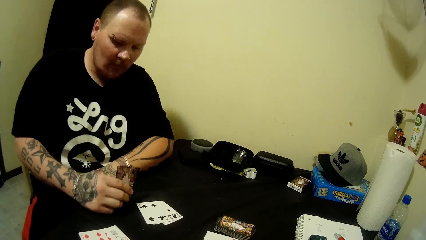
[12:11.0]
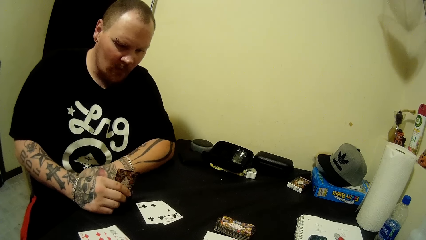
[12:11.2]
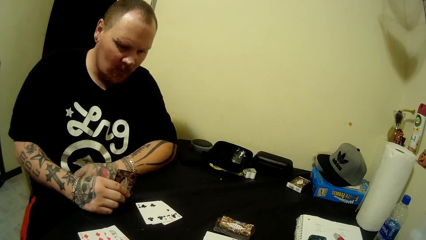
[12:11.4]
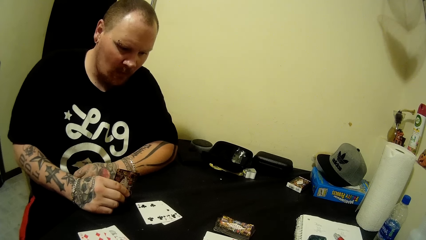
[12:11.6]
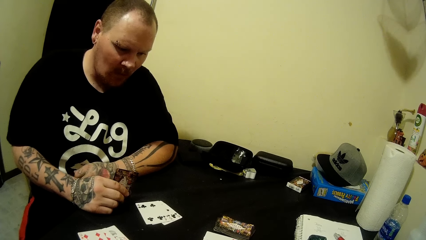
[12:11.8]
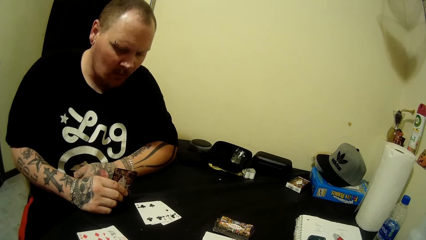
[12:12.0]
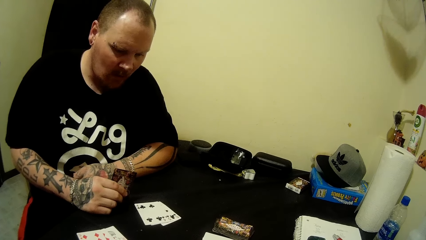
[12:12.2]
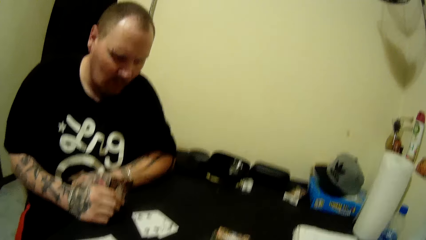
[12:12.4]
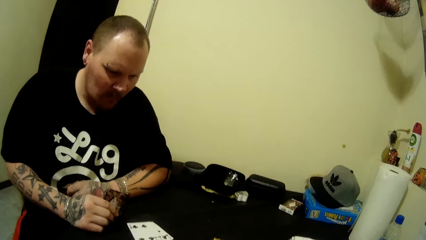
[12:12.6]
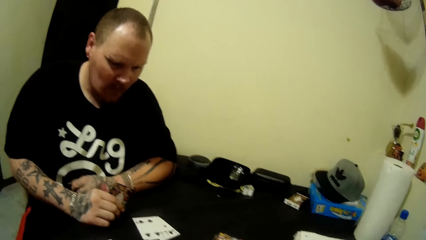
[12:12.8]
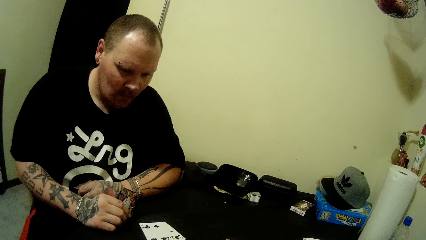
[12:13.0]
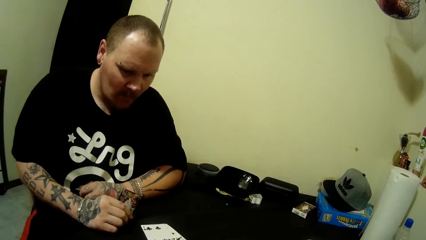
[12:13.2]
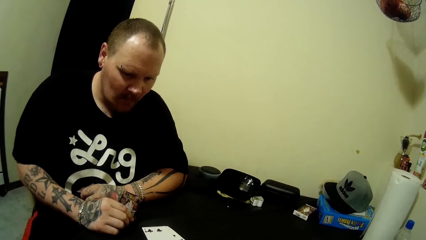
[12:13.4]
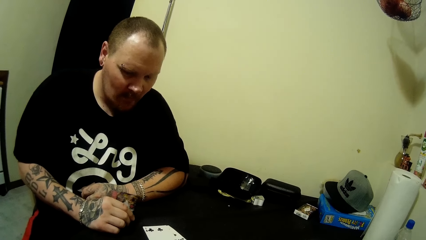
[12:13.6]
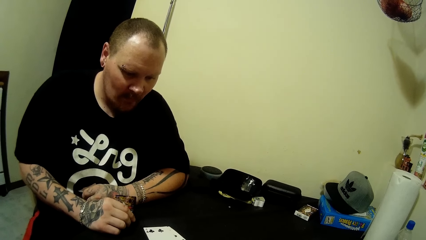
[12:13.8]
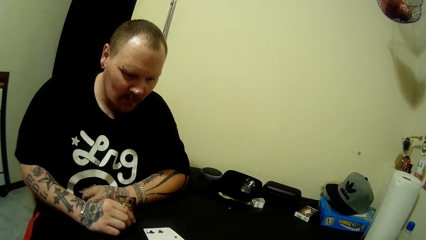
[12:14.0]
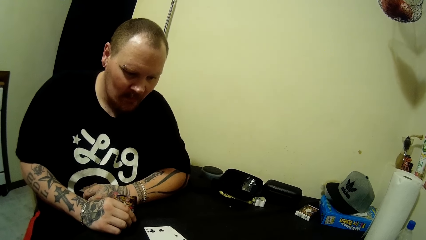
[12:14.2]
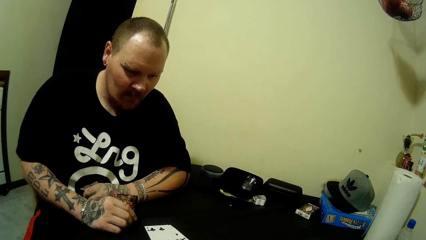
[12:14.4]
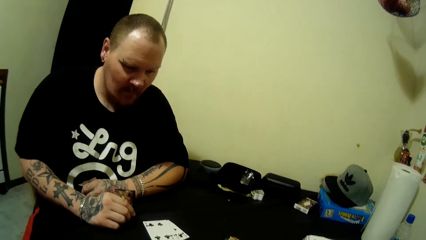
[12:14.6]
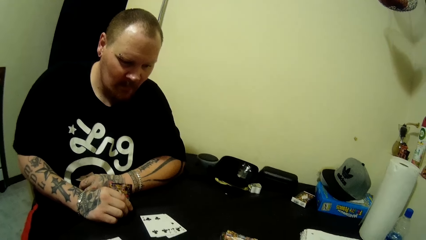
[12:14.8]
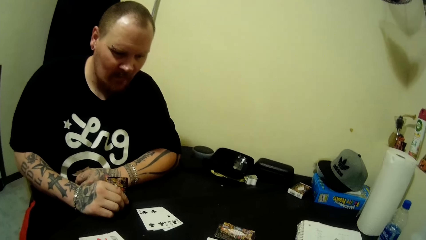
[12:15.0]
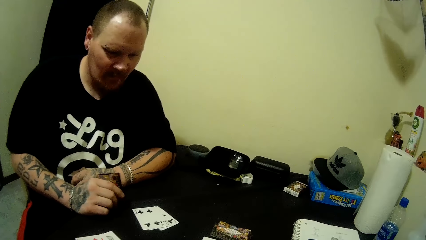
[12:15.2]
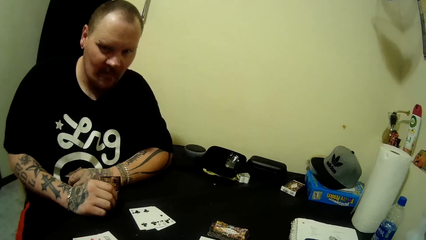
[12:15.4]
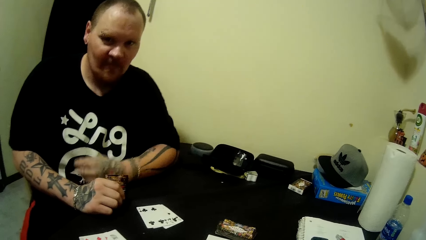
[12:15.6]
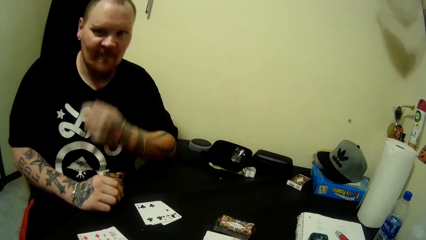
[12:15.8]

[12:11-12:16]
The camera wearer interacts with a man.

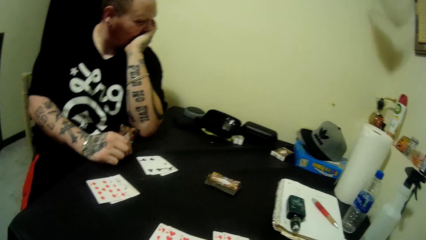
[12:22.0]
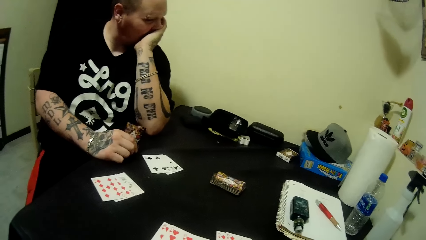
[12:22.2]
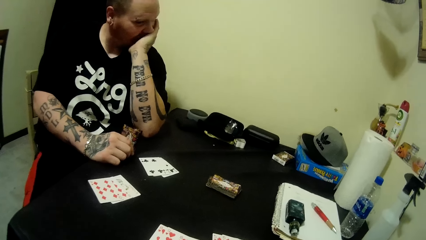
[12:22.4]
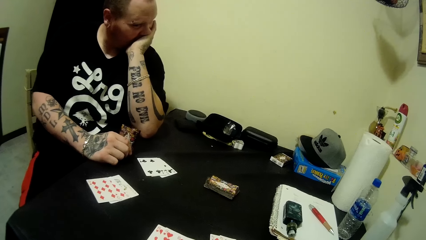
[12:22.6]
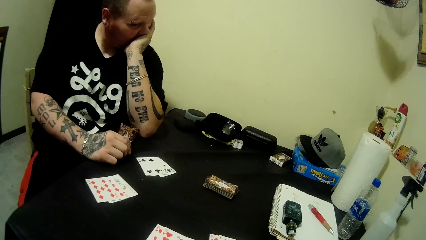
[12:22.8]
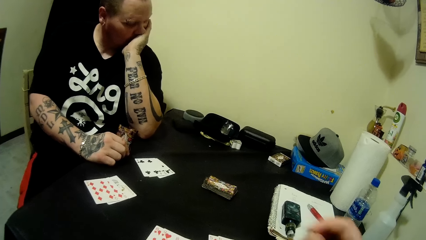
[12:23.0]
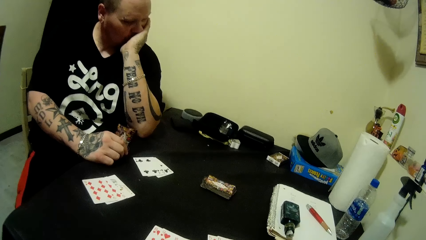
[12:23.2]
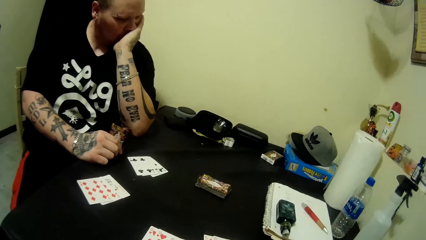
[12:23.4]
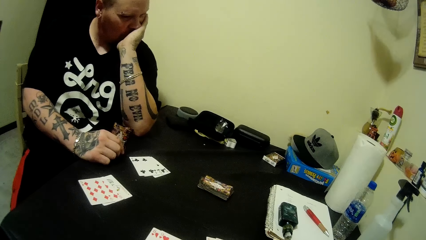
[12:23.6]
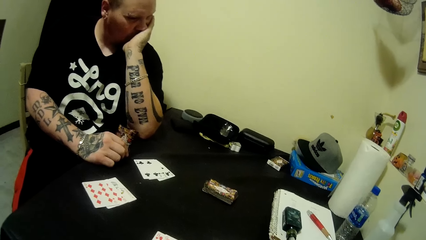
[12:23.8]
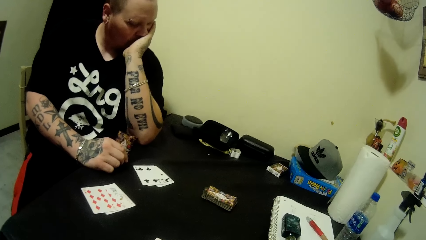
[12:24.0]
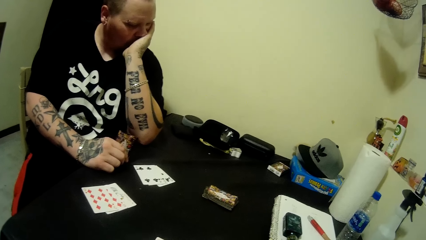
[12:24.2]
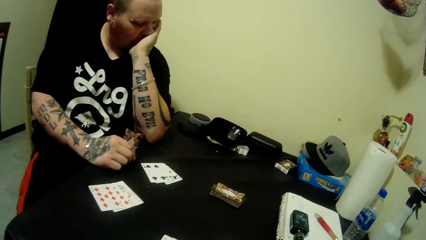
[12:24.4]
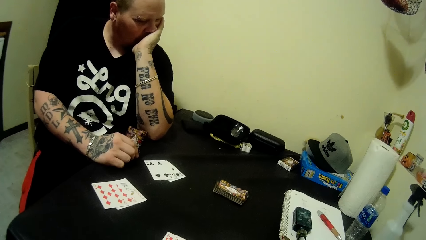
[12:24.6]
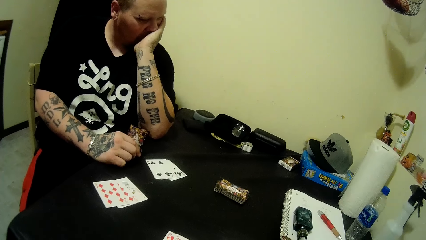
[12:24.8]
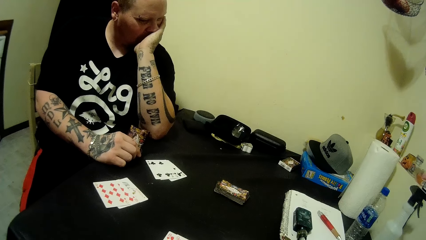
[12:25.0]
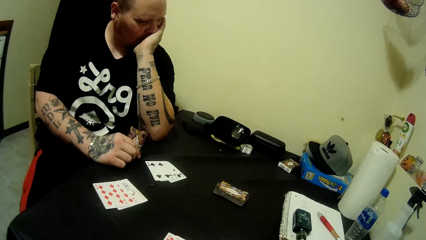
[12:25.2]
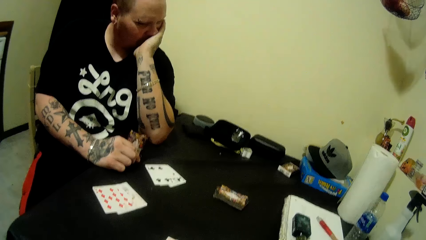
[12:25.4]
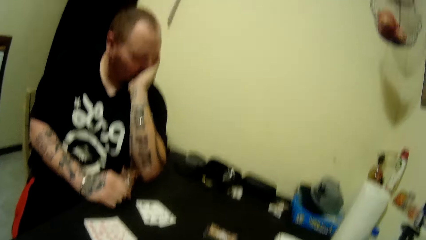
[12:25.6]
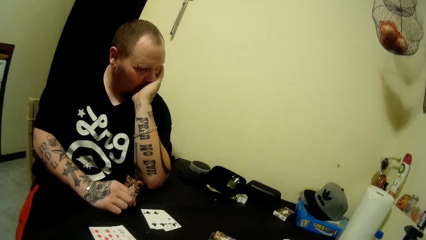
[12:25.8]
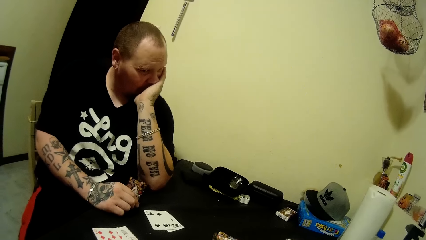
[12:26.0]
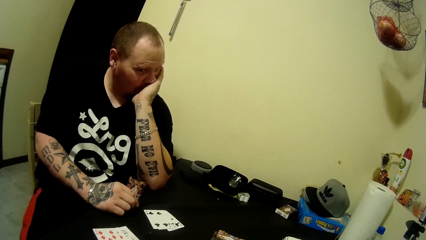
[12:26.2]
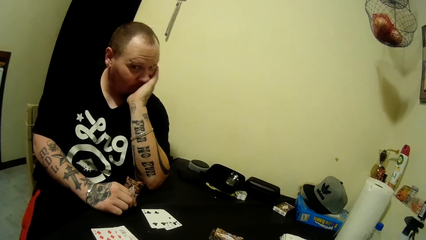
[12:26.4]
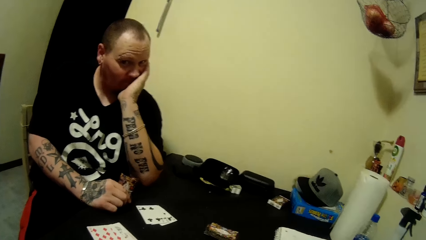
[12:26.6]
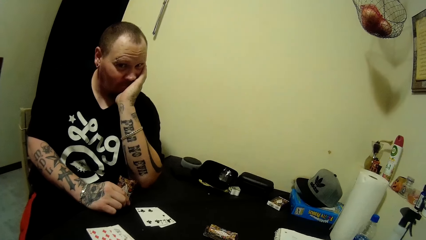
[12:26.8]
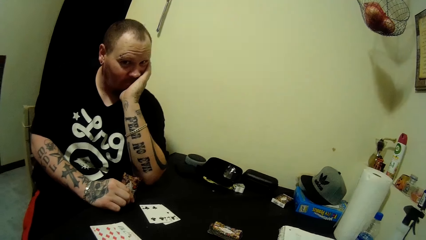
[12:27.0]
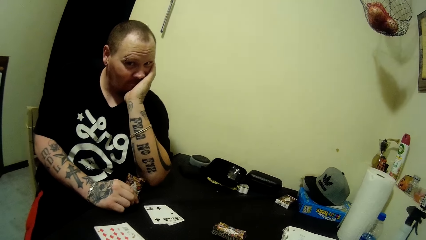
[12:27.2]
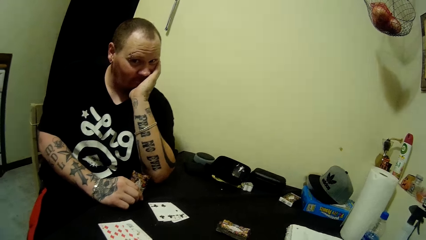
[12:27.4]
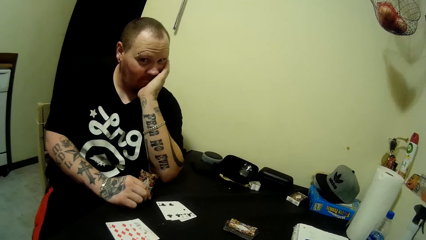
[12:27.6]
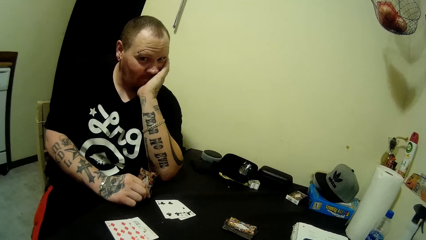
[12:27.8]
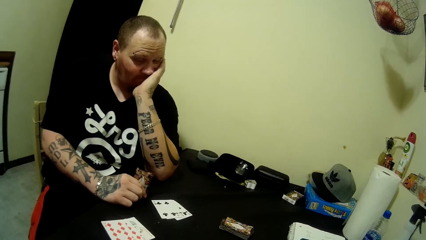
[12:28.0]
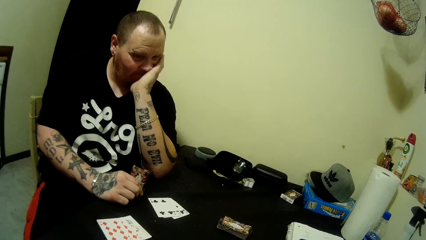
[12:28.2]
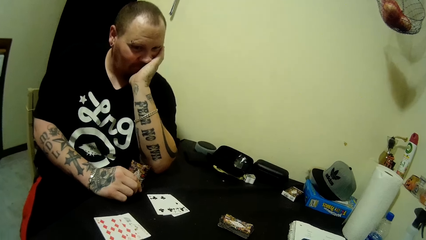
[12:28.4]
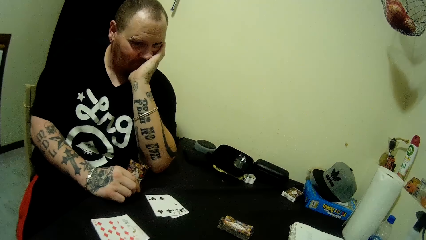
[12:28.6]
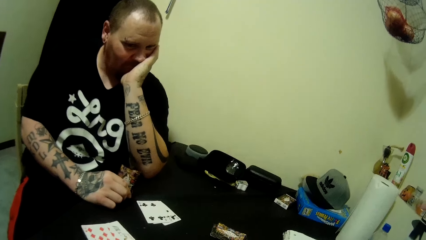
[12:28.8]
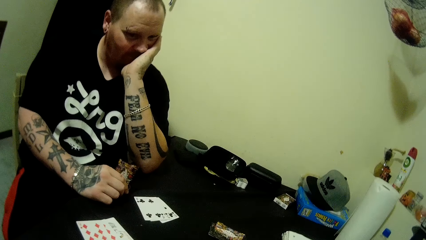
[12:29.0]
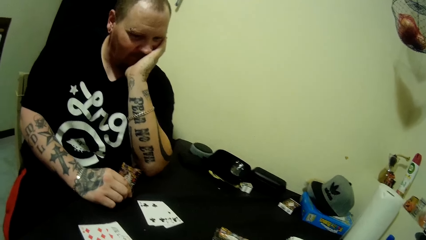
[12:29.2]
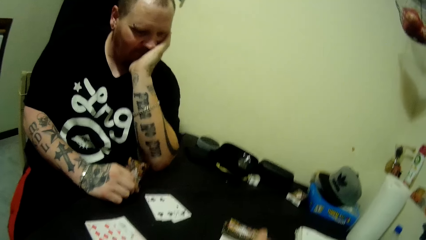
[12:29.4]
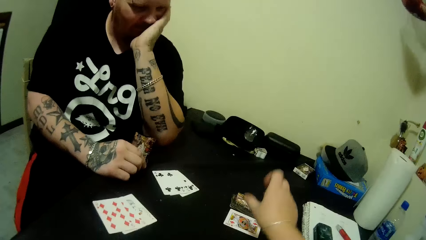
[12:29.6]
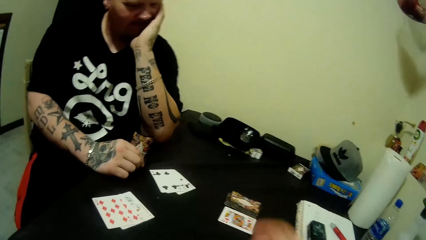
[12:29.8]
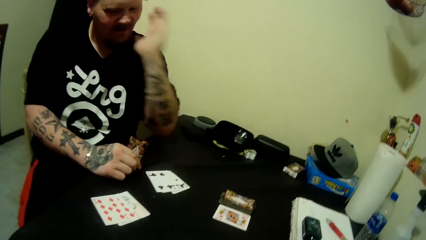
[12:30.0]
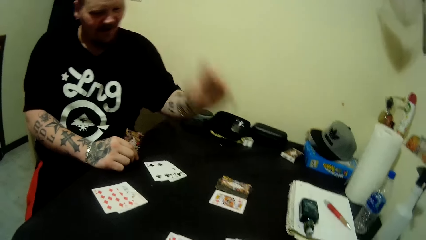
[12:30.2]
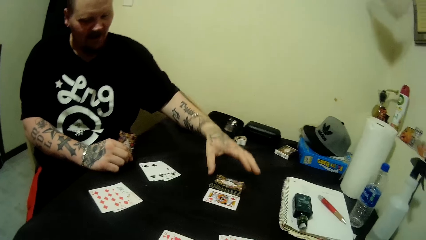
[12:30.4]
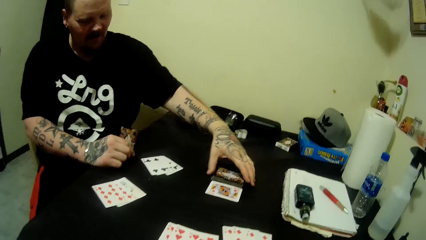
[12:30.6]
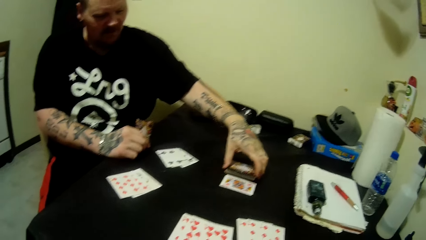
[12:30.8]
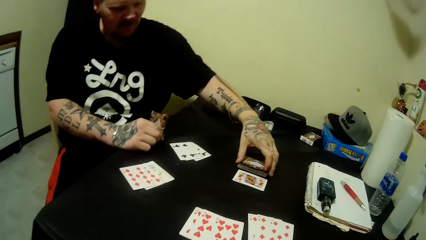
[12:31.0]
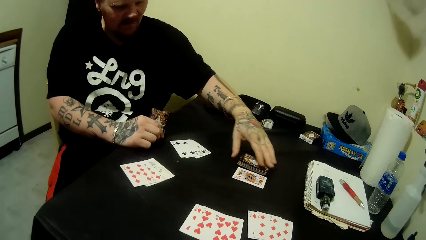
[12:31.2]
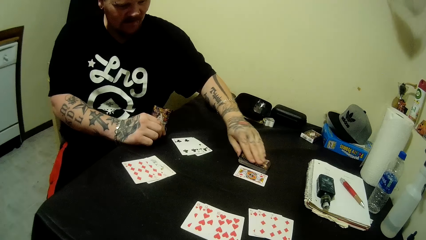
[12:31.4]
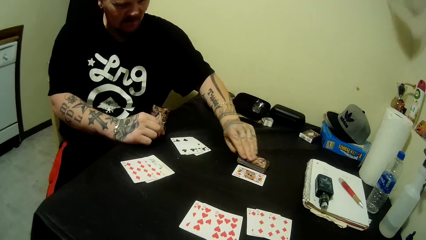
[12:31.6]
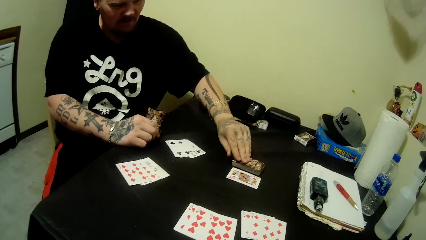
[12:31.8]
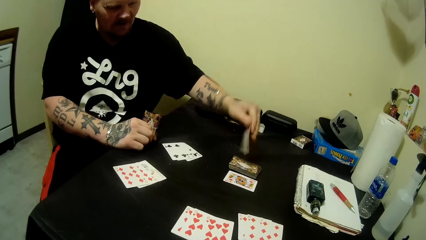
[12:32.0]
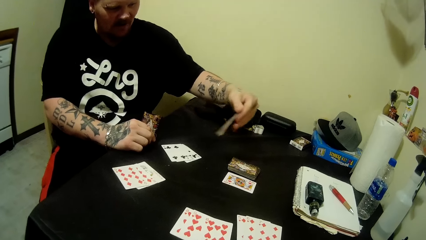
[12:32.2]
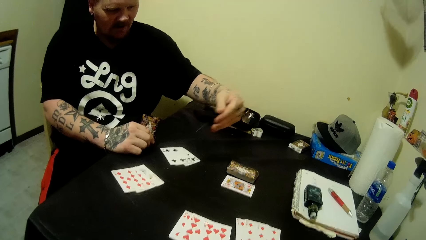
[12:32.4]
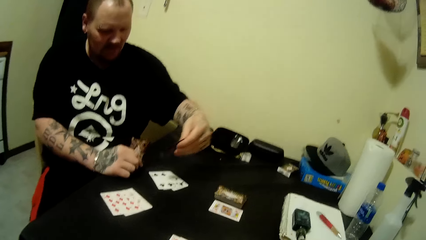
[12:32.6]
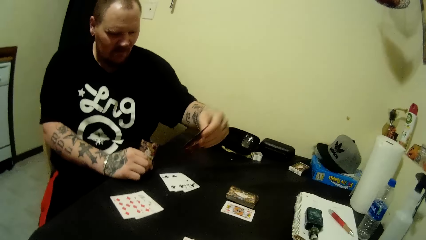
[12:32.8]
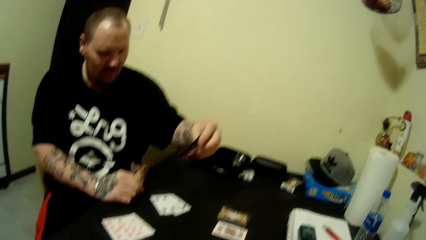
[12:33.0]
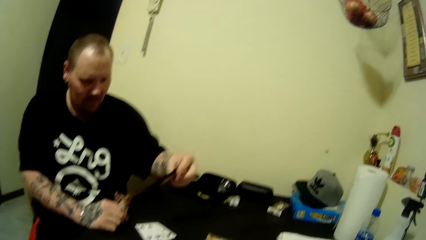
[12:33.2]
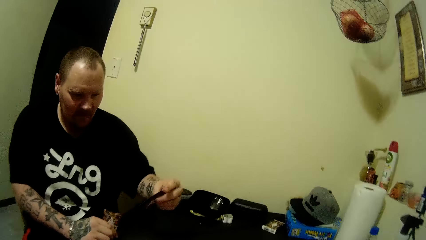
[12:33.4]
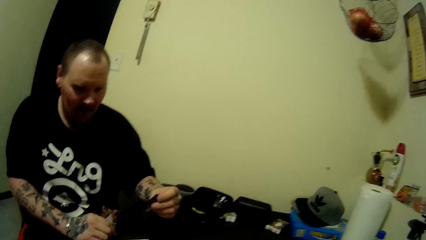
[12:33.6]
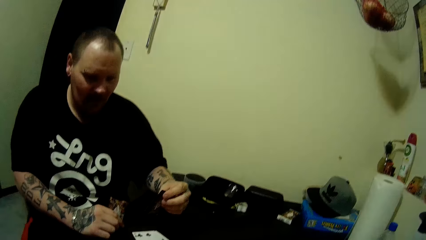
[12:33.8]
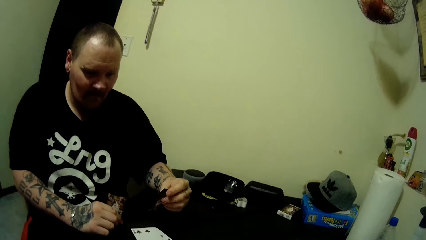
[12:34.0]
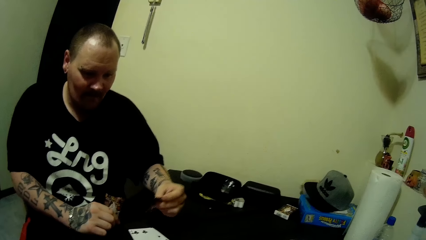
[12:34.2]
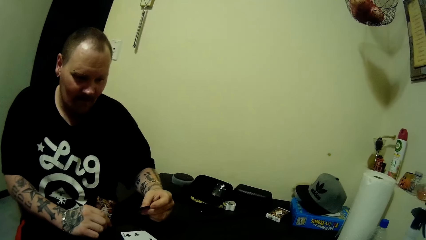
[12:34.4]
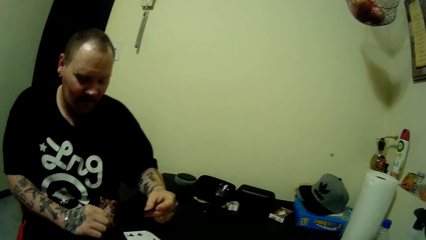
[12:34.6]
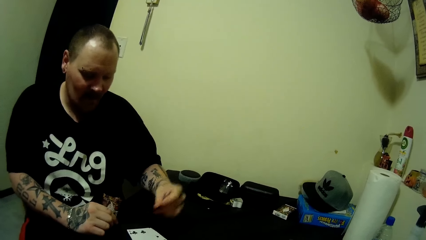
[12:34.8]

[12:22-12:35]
A man looks around. The camera wearer arranges the cards and looks around. She interacts with the man. The man looks at the camera wearer. He looks around. The camera wearer drops a card on the table with her right hand and looks around. The man picks up a card on the table with his left hand. He holds cards on the table. He looks at the card. He moves his fingers. He looks around. He drops the card on the table with his left hand.
